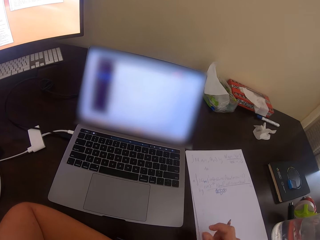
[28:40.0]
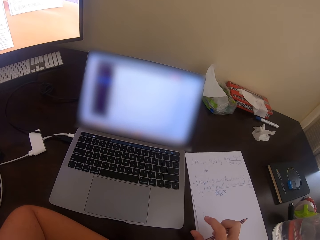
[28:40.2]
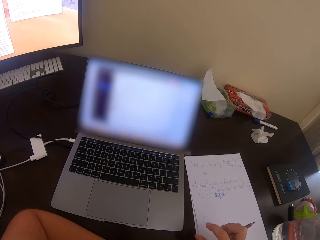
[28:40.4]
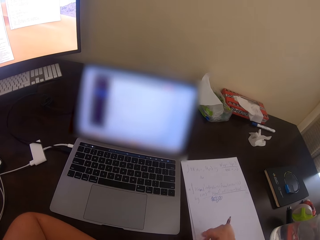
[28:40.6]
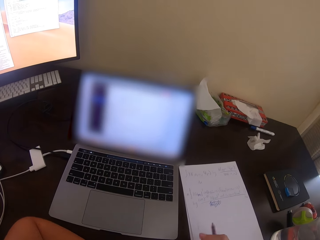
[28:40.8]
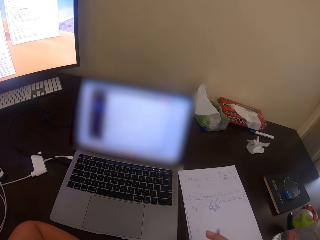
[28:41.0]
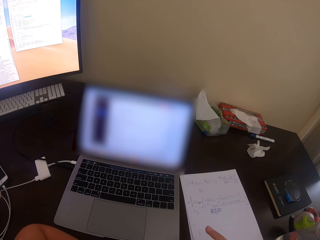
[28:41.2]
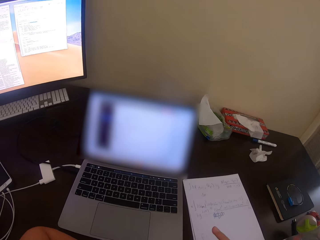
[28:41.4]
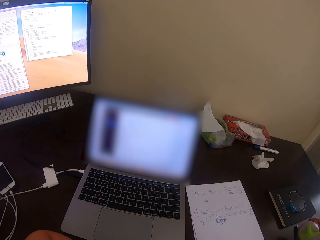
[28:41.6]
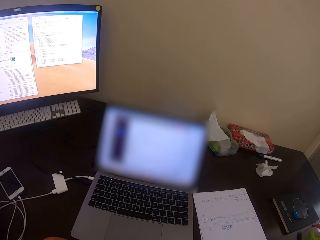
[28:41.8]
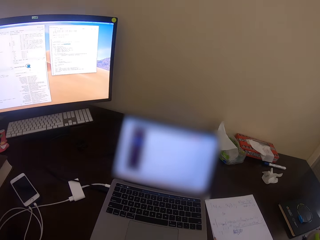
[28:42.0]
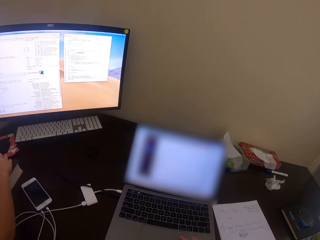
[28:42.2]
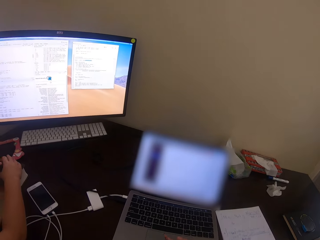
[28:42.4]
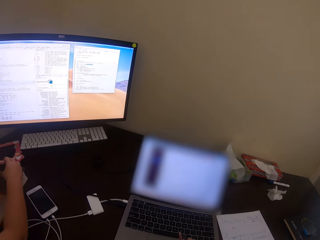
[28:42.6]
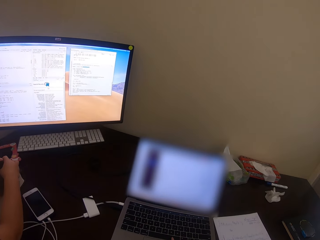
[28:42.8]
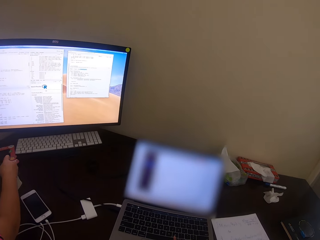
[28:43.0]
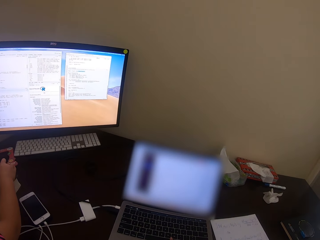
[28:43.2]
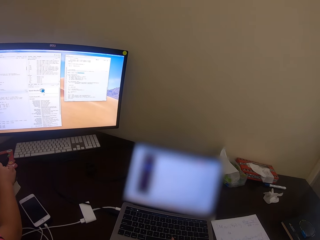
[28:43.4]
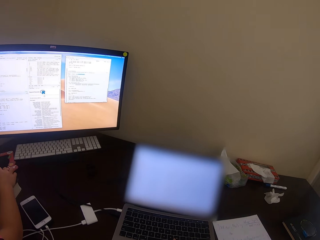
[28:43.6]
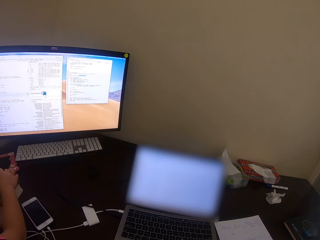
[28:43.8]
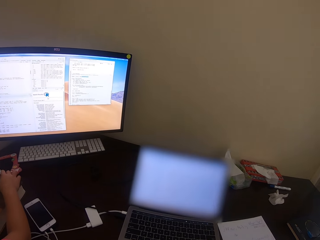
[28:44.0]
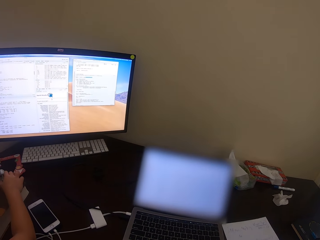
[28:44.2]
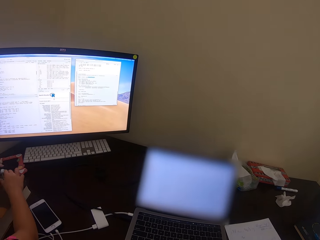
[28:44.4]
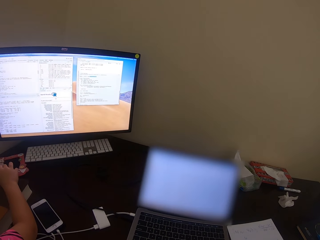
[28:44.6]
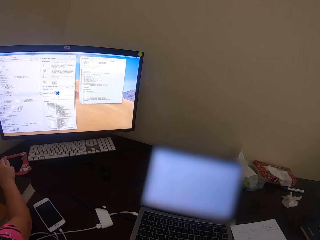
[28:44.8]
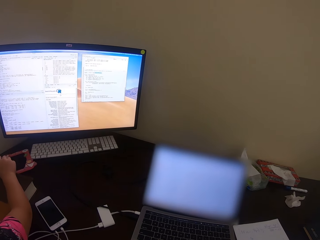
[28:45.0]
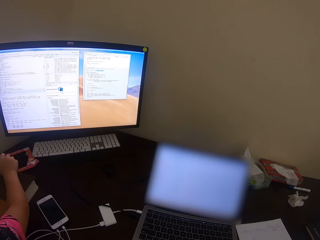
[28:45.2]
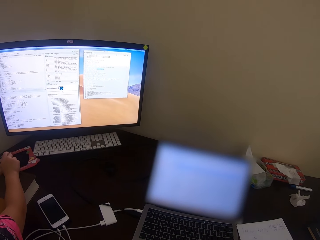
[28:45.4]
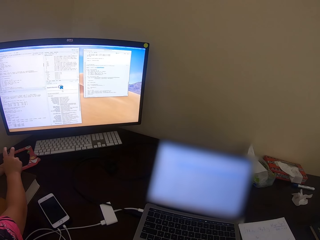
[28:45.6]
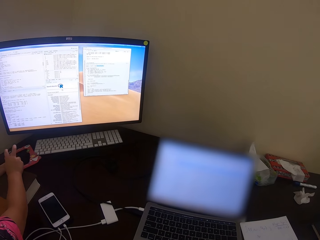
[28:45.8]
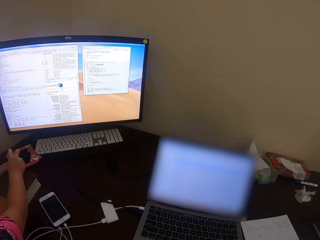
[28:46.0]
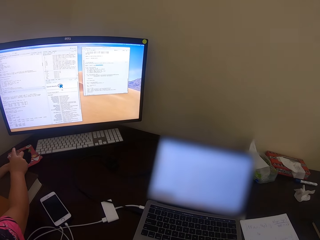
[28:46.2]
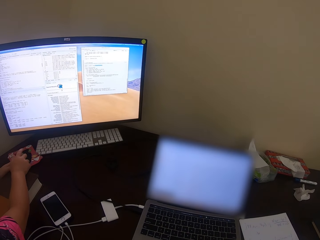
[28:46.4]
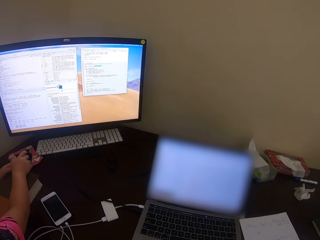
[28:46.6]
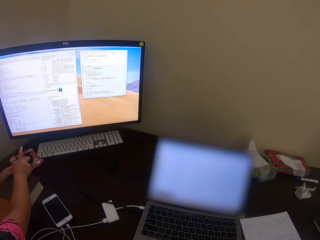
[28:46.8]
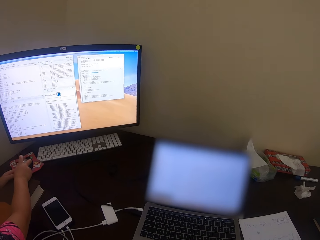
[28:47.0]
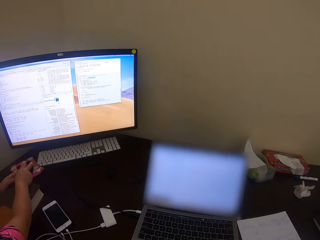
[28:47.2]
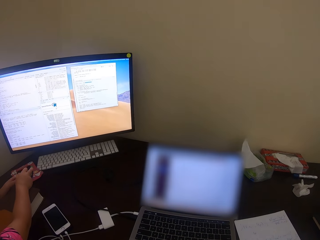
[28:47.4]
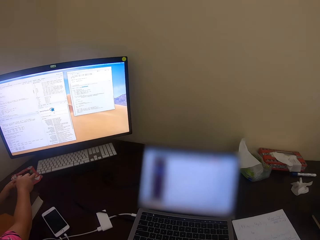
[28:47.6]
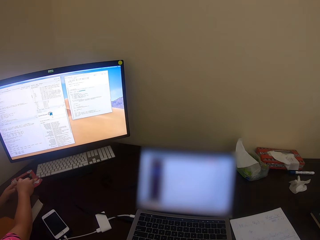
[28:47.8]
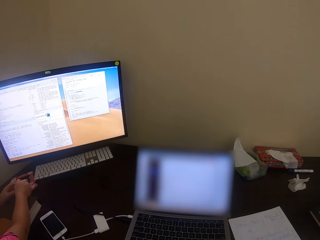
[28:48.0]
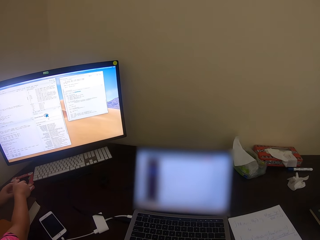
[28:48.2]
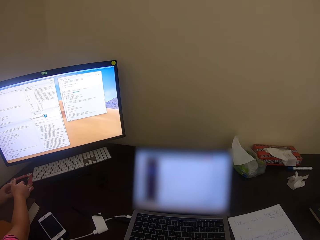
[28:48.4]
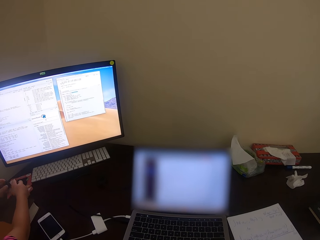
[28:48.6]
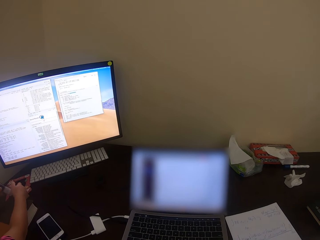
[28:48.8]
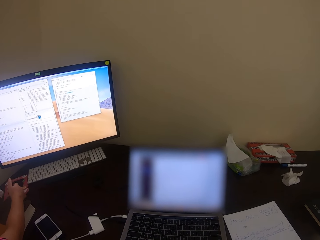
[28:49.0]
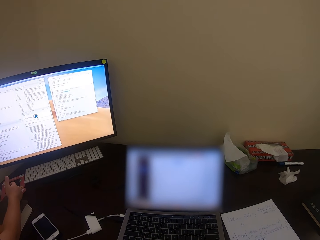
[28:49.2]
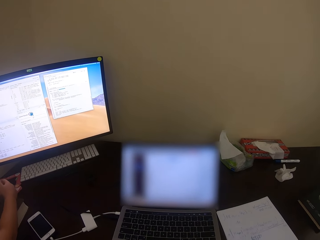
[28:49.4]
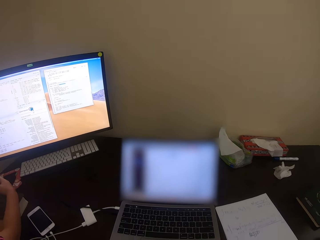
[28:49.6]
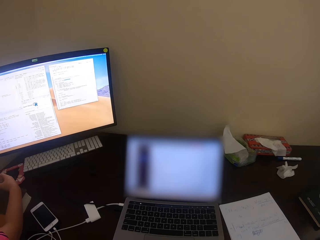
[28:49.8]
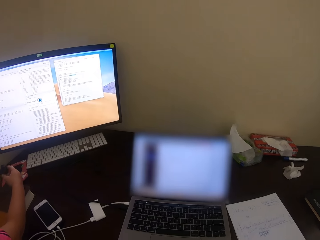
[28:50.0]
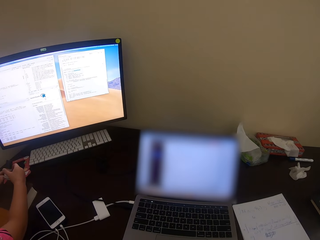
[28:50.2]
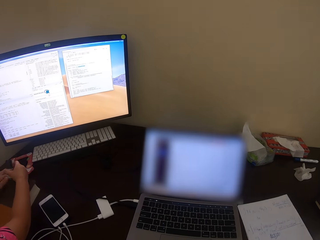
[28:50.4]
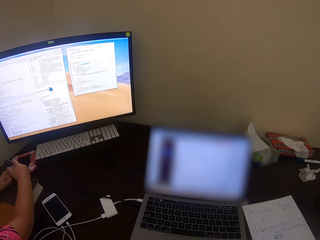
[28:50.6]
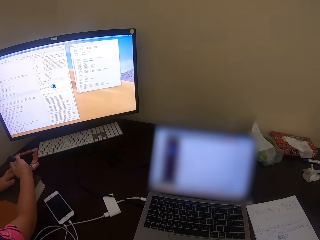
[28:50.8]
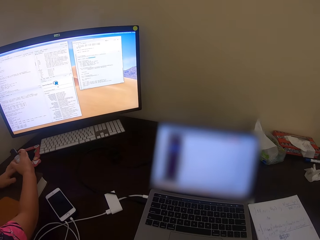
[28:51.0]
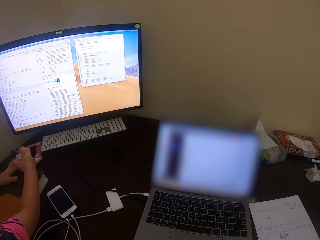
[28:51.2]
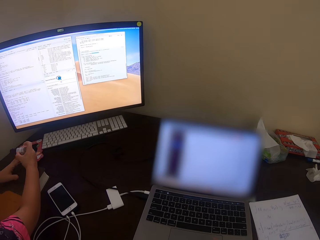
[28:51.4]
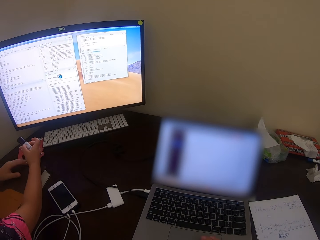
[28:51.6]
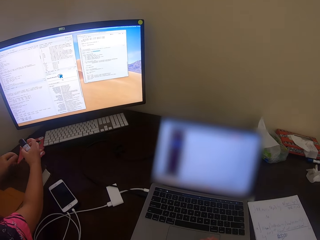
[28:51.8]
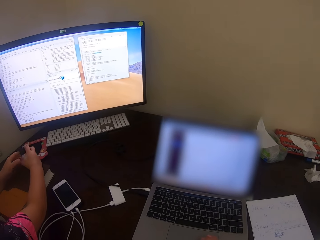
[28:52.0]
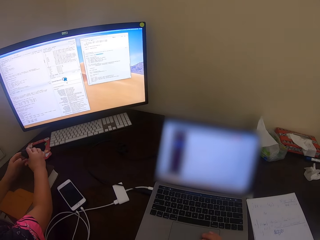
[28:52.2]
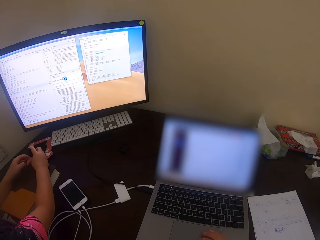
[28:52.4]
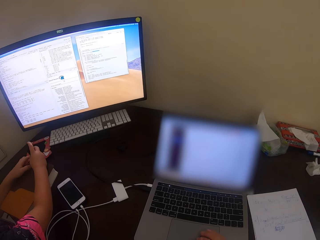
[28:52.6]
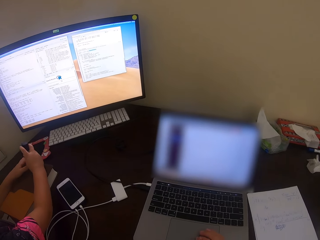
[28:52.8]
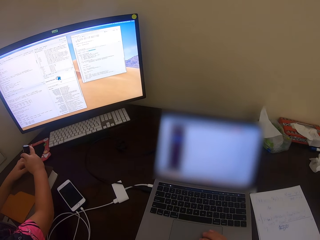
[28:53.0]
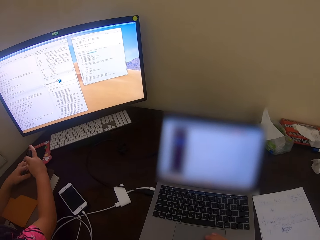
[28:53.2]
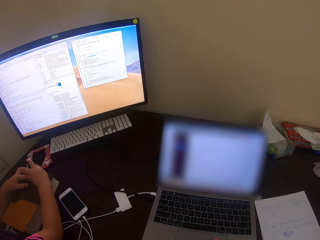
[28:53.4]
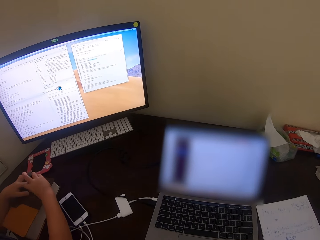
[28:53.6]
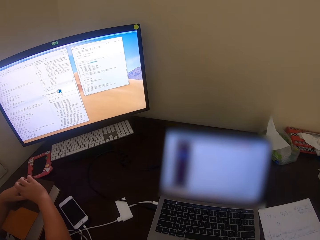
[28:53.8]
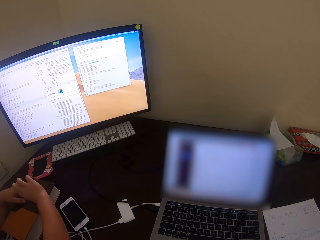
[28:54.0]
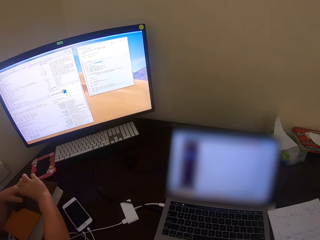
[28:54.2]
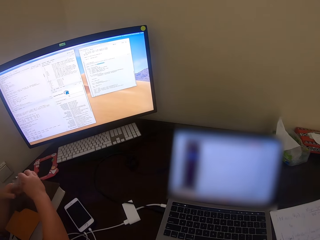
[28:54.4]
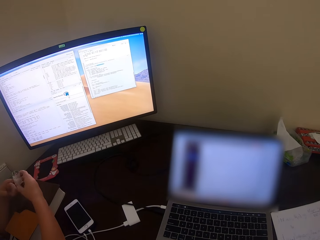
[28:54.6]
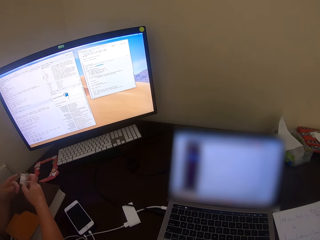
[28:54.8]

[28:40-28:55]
The camera wearer moves the hands. A man moves the hand. The man converses with the camera wearer. The camera wearer talks. They use the laptop. The man talks.

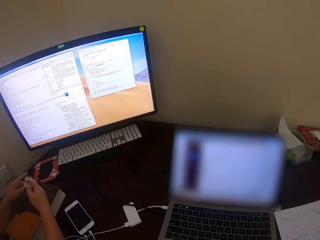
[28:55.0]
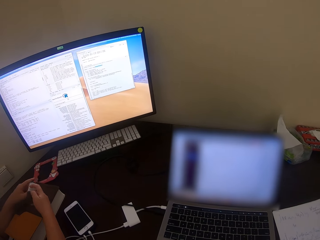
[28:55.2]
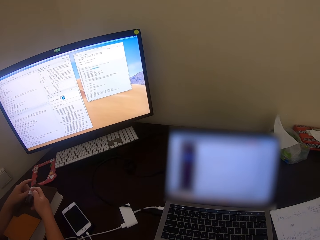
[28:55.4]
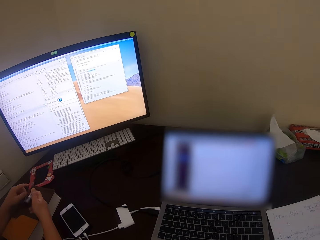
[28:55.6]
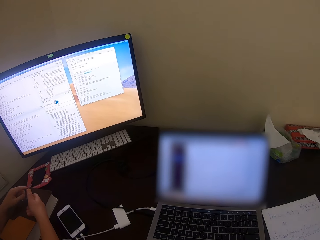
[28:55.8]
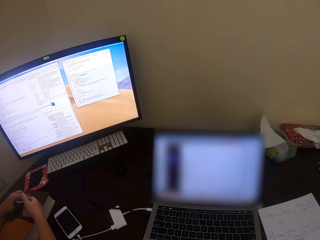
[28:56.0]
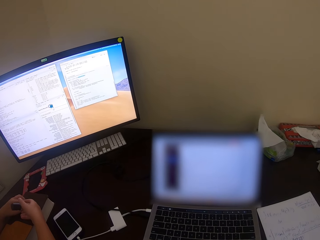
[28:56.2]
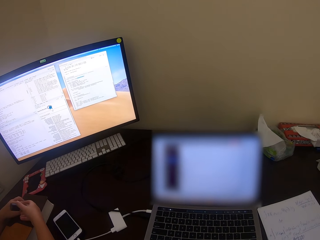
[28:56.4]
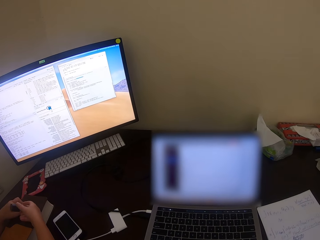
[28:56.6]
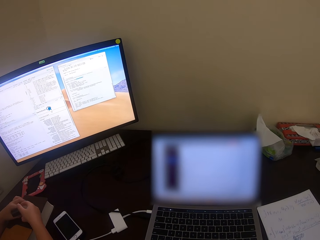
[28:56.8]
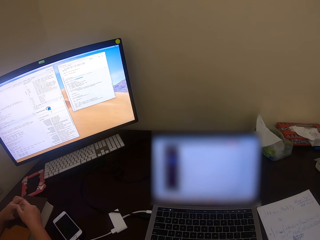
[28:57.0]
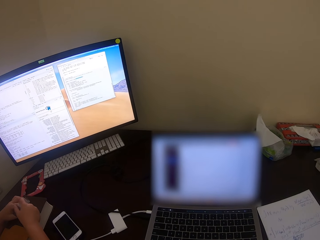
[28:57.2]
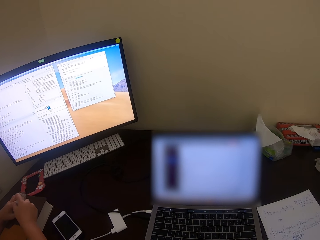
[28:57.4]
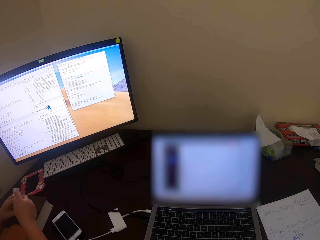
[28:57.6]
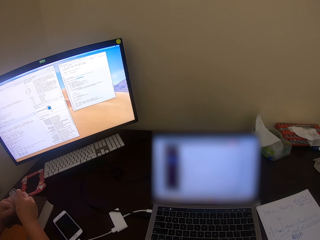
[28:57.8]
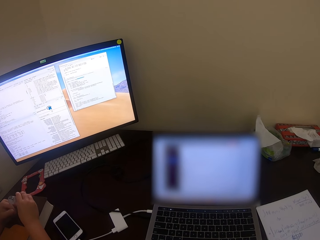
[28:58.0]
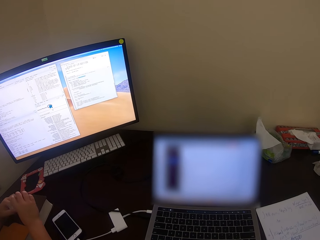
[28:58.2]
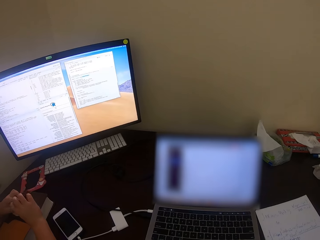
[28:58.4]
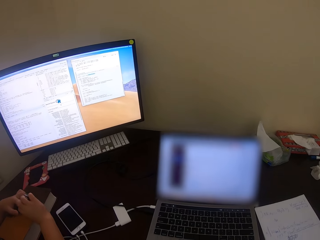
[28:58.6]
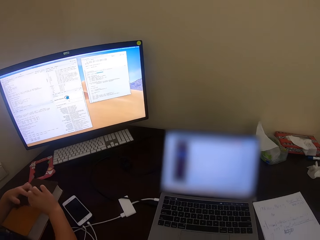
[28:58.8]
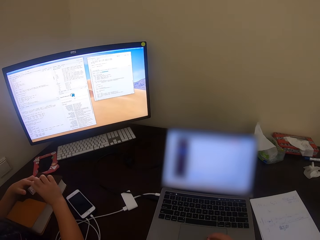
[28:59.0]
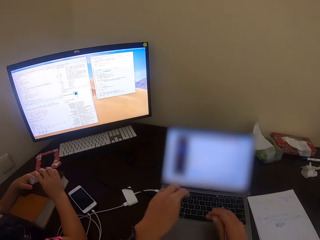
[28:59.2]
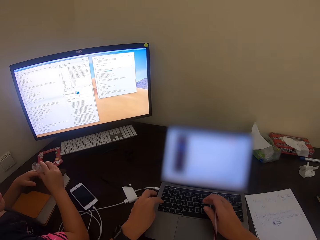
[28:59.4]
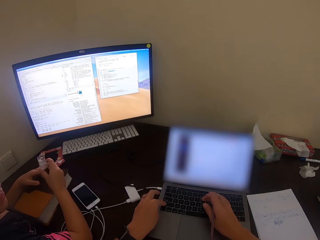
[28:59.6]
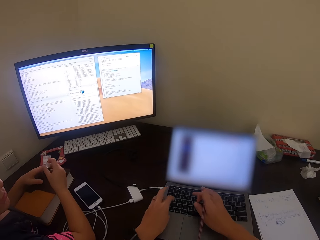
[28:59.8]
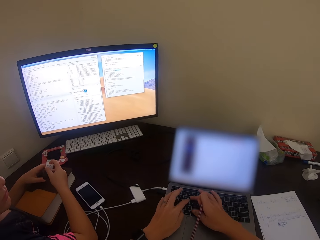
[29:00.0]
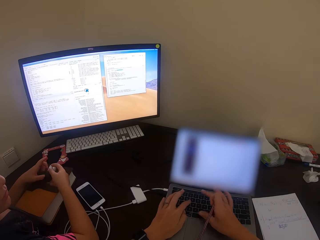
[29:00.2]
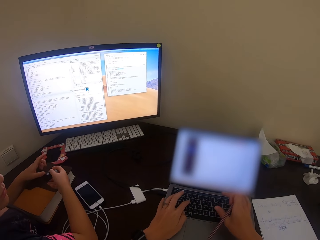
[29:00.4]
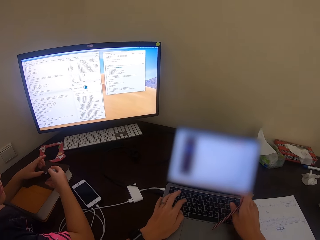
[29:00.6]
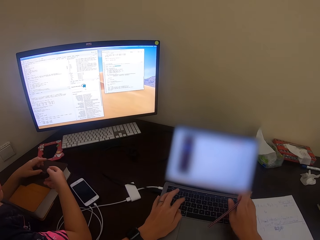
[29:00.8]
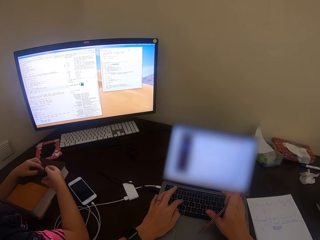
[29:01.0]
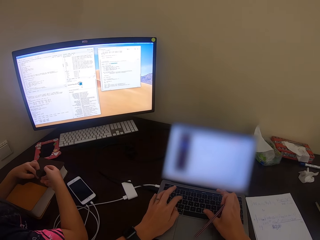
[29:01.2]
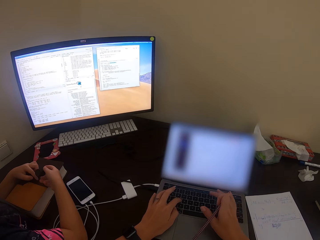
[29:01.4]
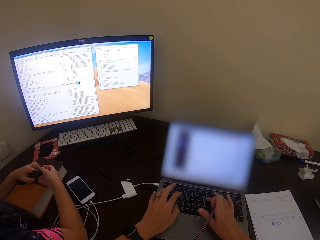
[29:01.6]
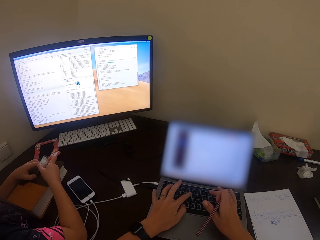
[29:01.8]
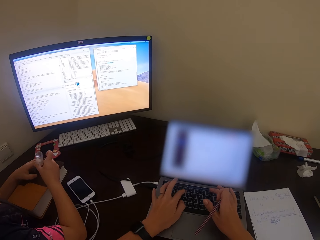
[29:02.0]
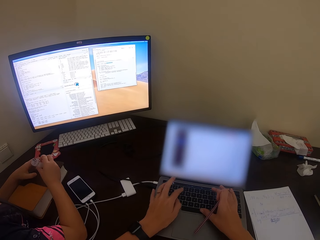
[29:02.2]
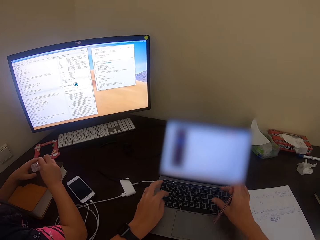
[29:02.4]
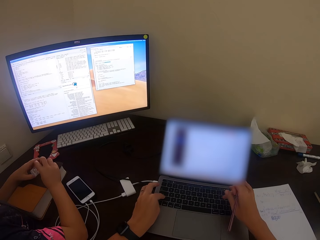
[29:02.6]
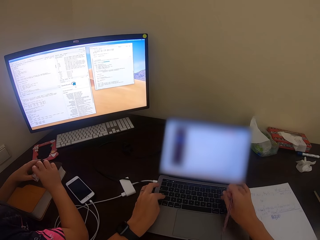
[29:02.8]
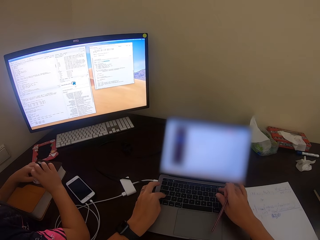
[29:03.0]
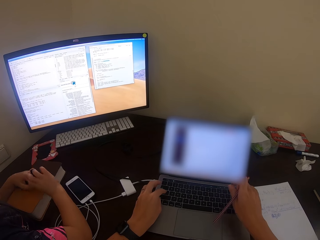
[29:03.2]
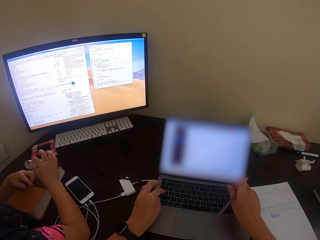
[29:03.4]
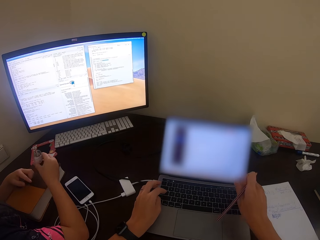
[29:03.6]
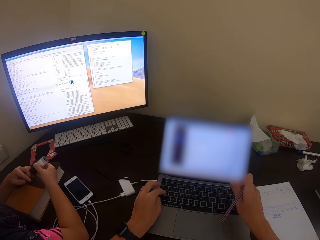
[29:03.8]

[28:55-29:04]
The camera wearer types on the laptop keyboard.
